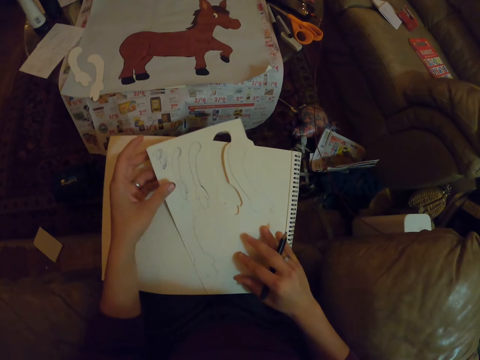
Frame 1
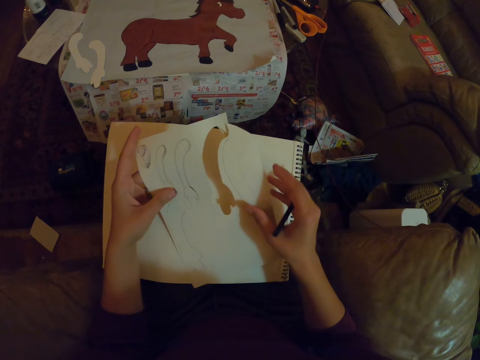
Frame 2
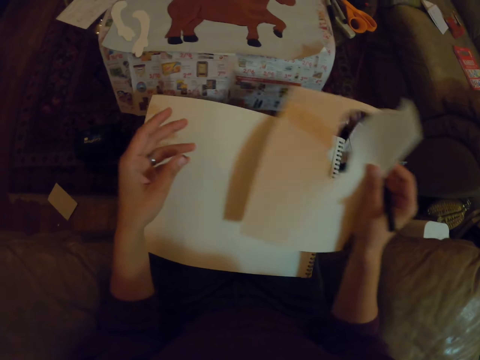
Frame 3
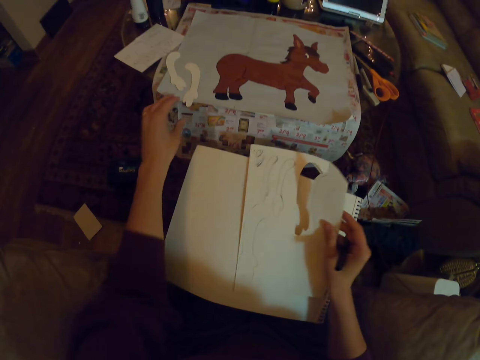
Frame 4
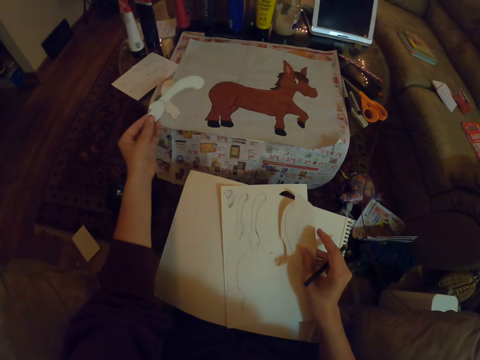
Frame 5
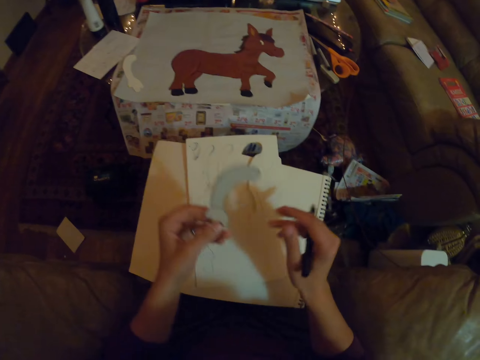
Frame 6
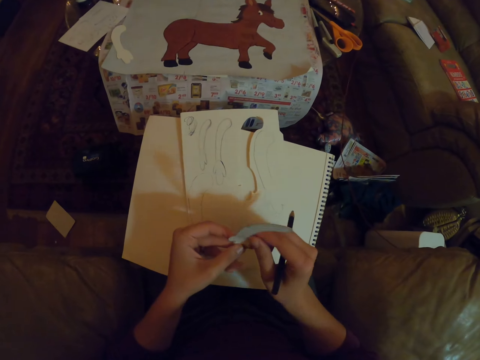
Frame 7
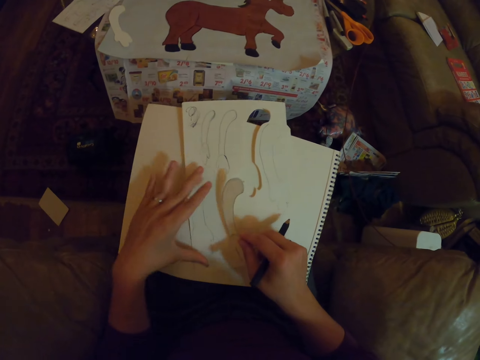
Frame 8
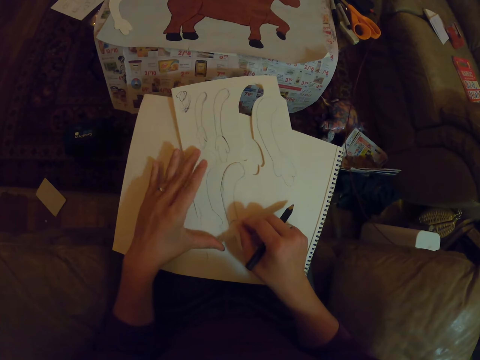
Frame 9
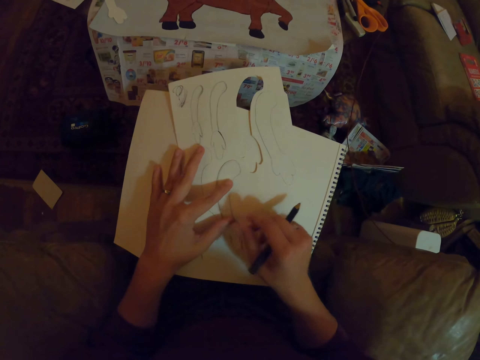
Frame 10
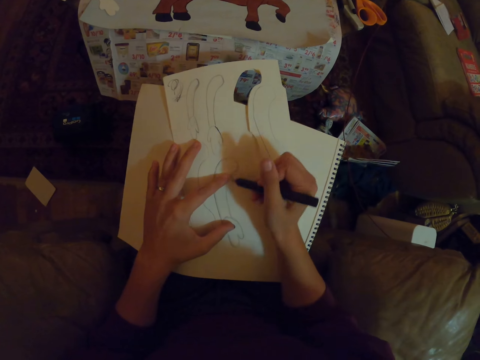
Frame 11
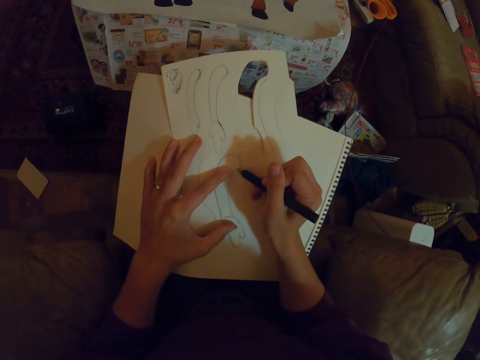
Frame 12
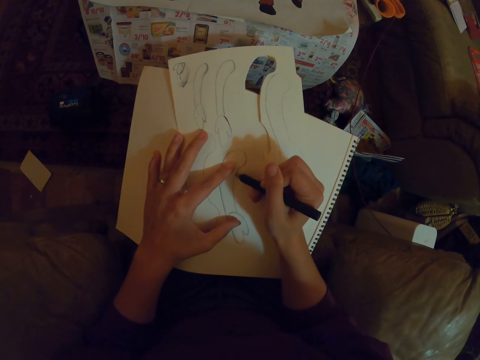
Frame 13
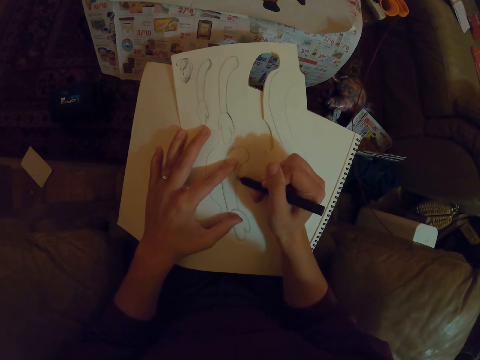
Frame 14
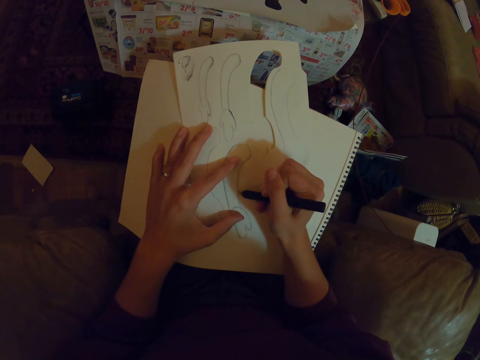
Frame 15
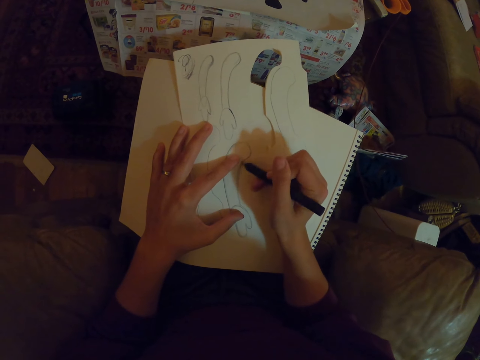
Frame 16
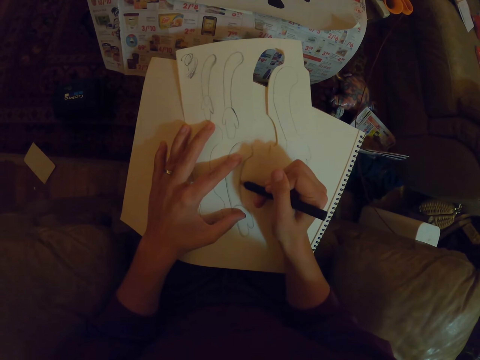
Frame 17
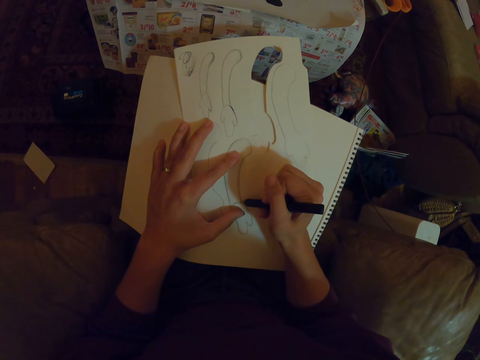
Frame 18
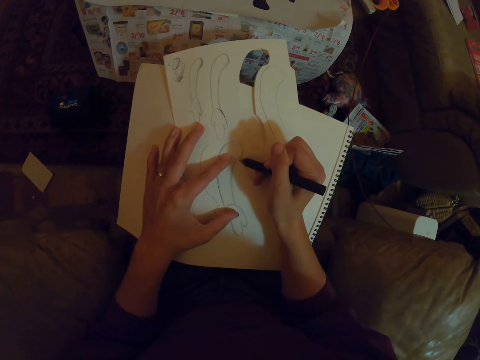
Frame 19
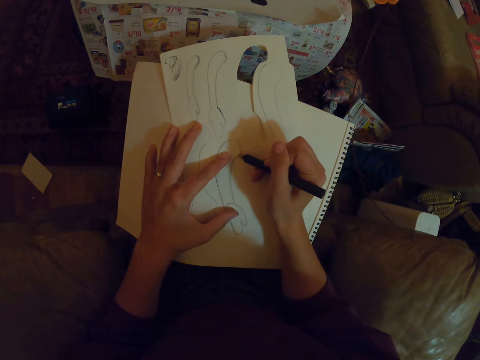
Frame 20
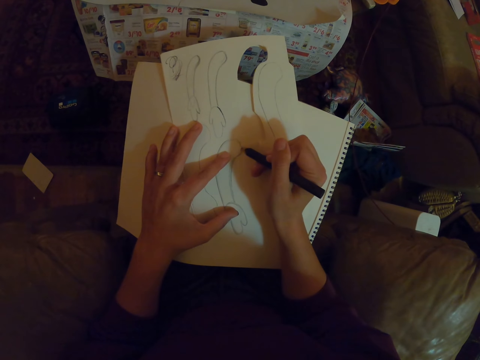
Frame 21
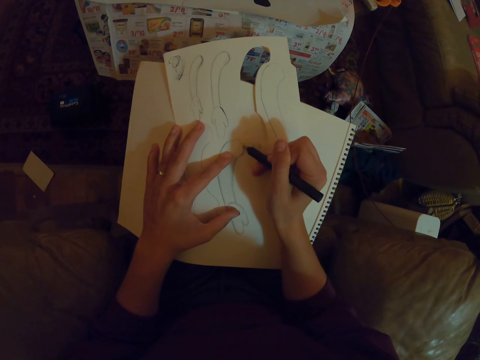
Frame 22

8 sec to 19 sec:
The camera wearer holds a piece of paper on the table. They pick a piece of paper on the box on the table. They put the piece of paper on the paper on the table. They draw on the piece of paper with a pencil.

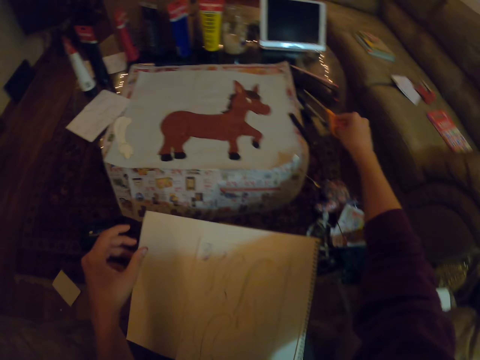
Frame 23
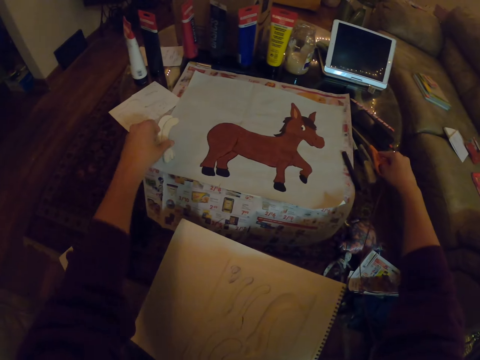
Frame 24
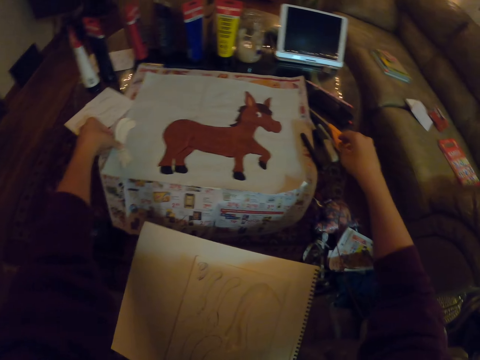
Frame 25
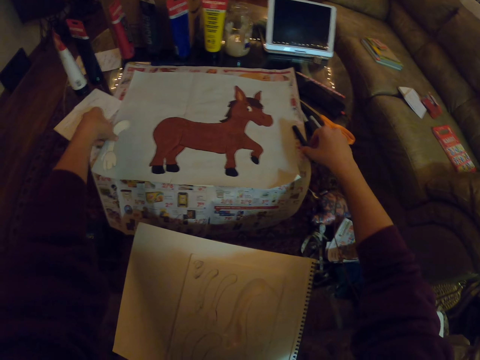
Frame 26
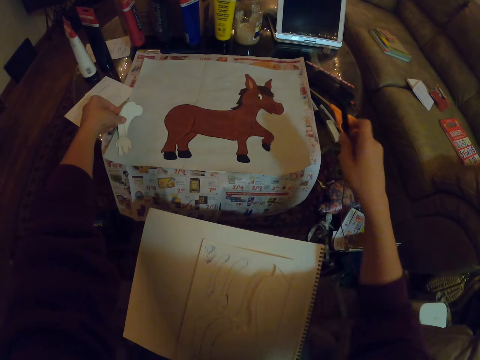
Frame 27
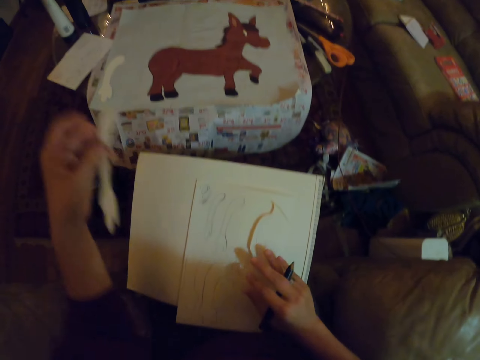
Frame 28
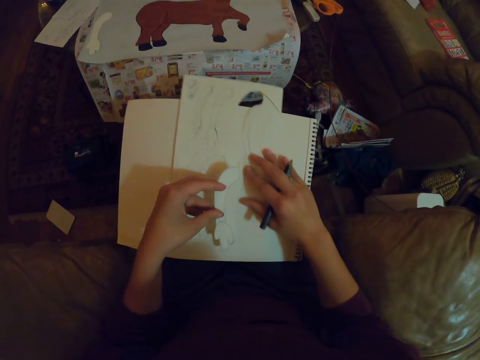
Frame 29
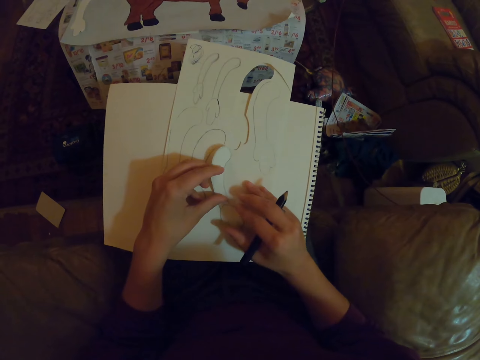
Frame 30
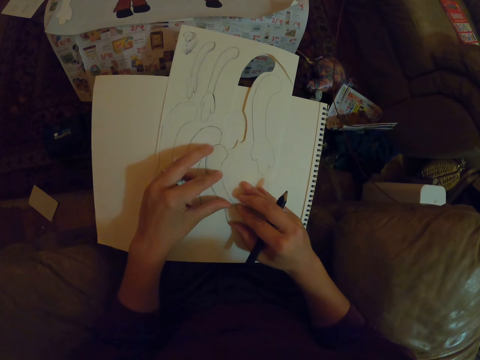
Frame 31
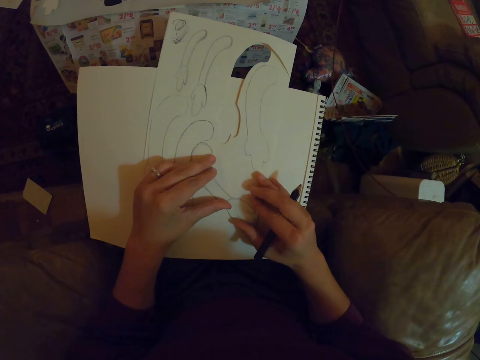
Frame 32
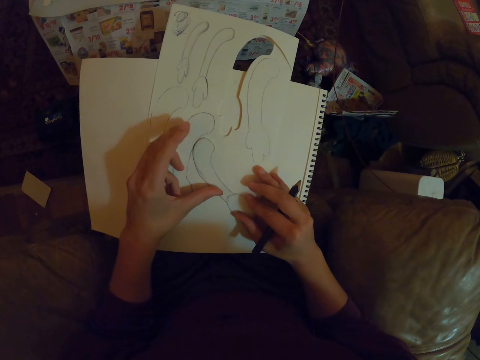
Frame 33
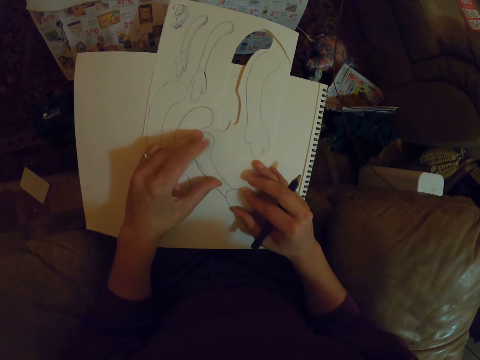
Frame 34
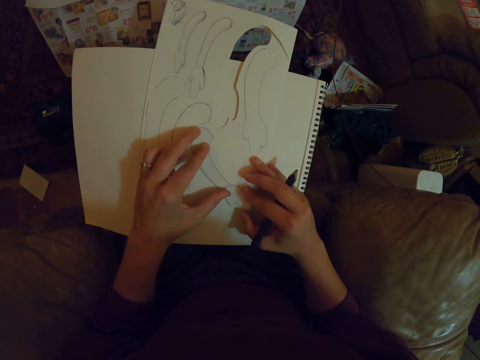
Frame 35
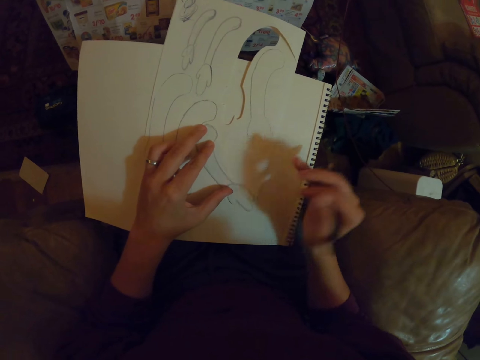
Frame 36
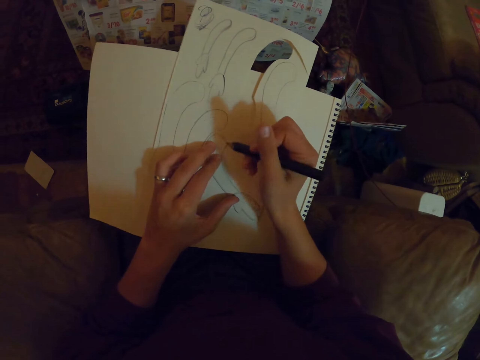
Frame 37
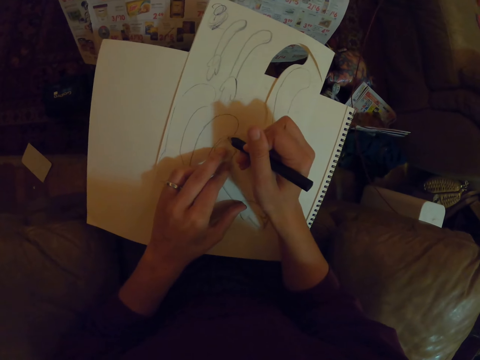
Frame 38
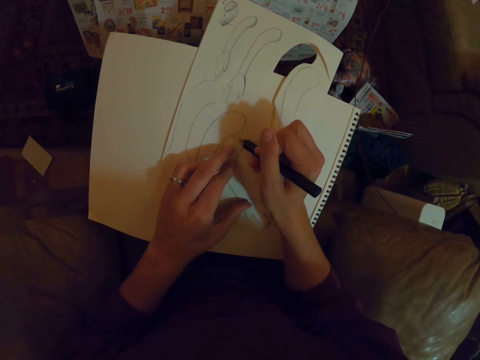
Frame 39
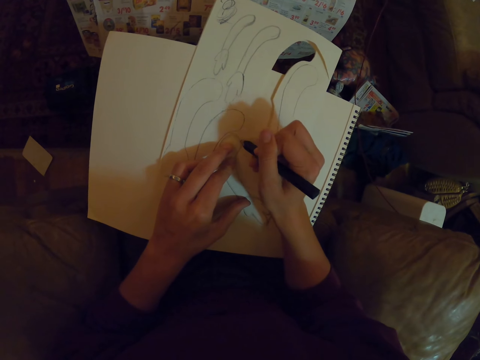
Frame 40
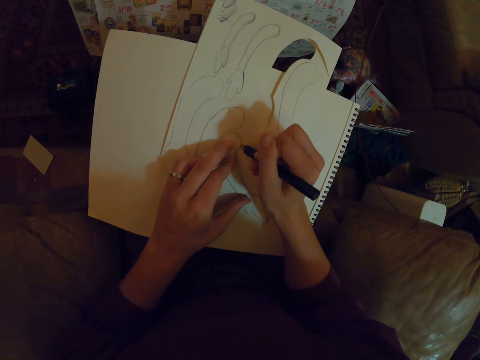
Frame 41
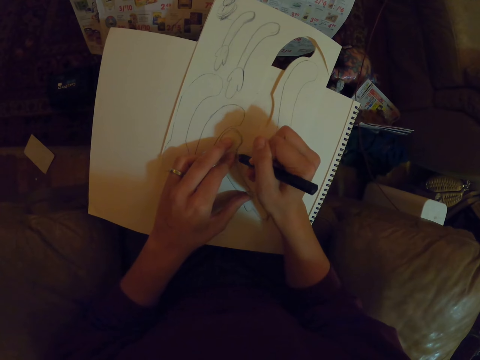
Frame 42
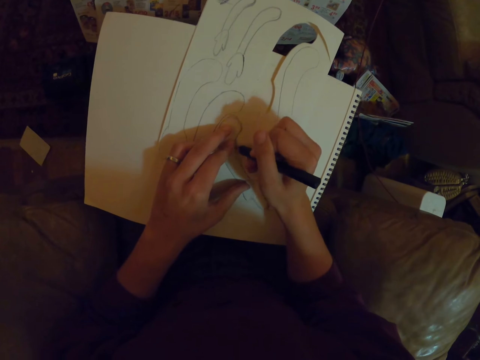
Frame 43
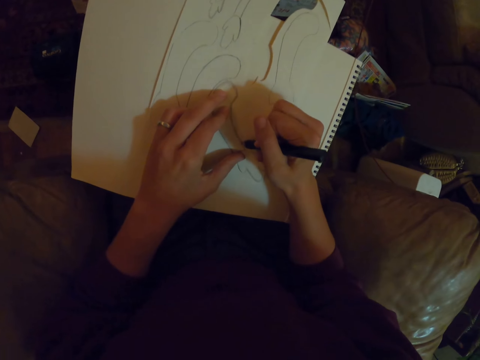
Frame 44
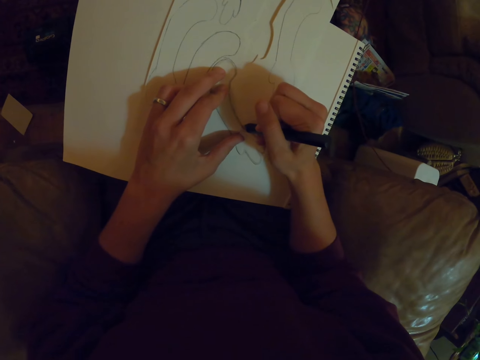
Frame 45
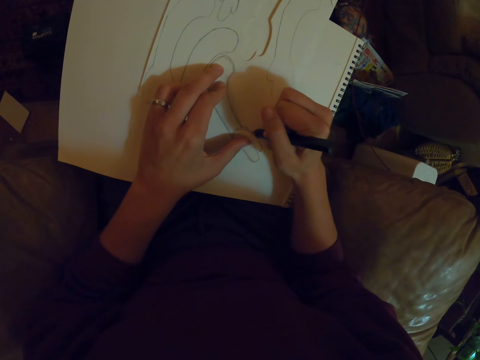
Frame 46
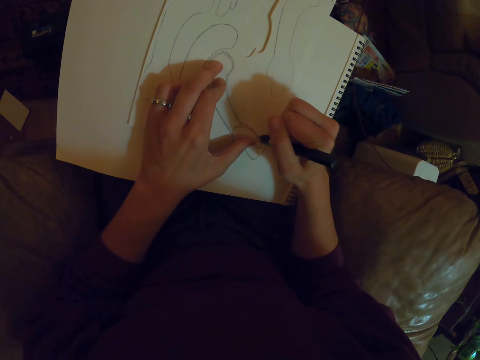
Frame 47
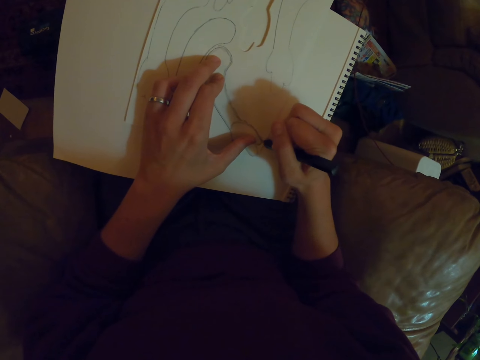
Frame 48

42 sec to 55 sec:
The camera wearer puts the pair of scissors on the table. They pick a piece of paper on the box on the table. They pick the pencil on the box on the table. They put the piece of paper on the paper on the table. They draw on the piece of paper with the pencil.
